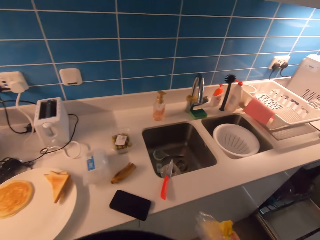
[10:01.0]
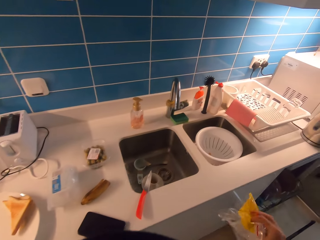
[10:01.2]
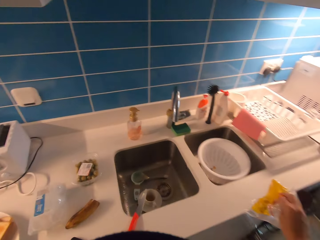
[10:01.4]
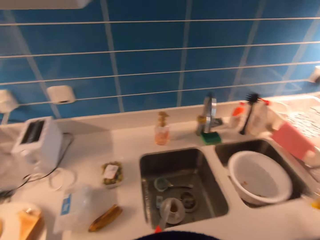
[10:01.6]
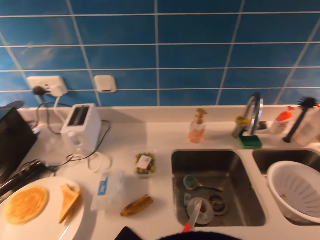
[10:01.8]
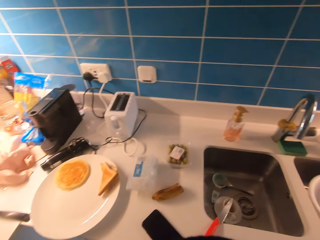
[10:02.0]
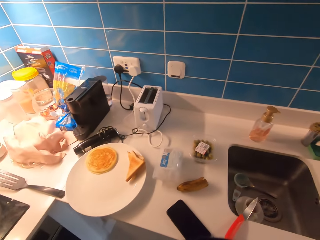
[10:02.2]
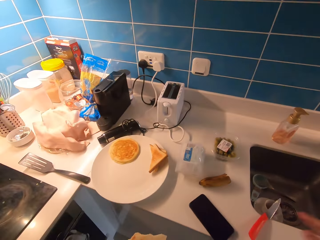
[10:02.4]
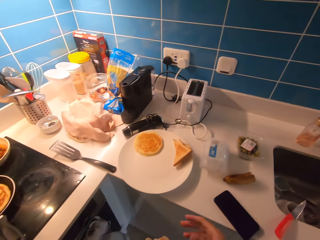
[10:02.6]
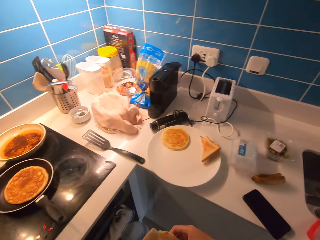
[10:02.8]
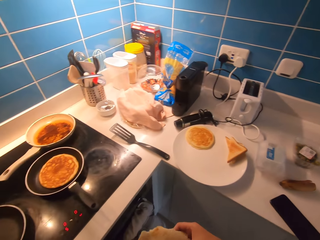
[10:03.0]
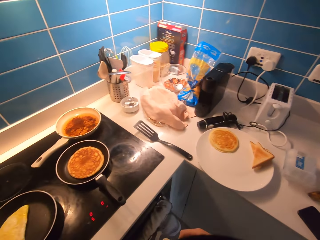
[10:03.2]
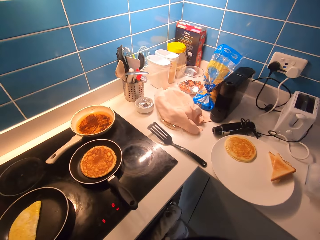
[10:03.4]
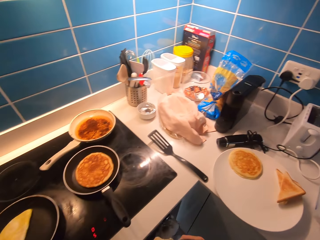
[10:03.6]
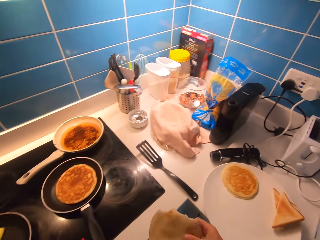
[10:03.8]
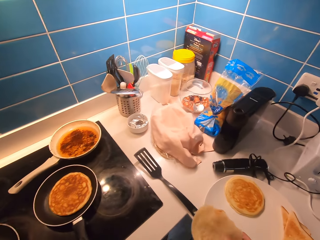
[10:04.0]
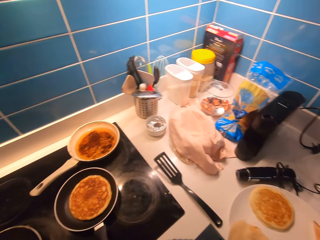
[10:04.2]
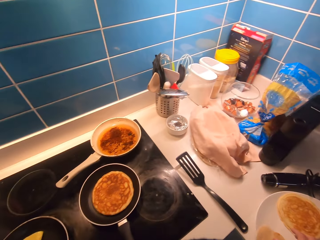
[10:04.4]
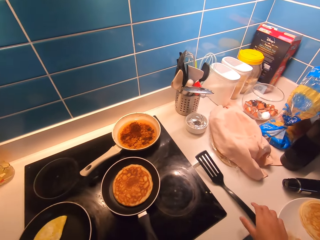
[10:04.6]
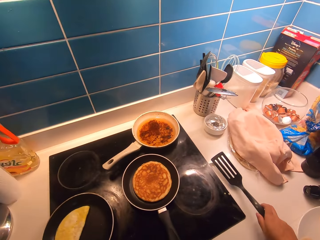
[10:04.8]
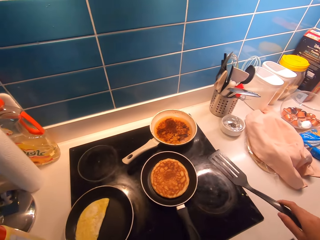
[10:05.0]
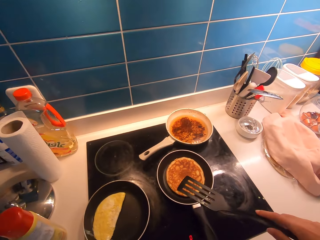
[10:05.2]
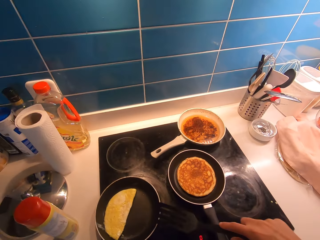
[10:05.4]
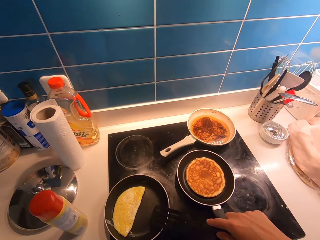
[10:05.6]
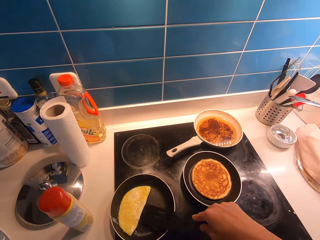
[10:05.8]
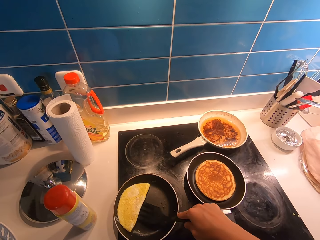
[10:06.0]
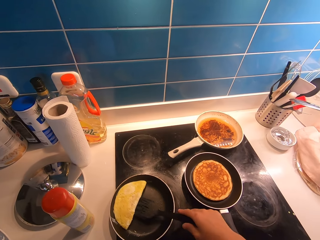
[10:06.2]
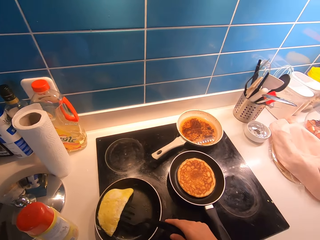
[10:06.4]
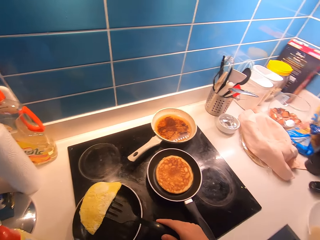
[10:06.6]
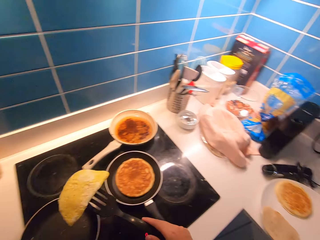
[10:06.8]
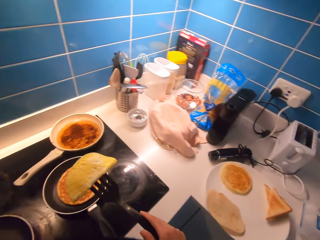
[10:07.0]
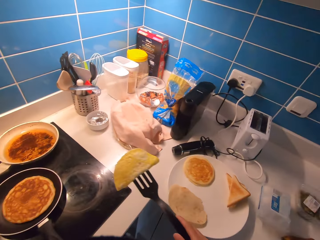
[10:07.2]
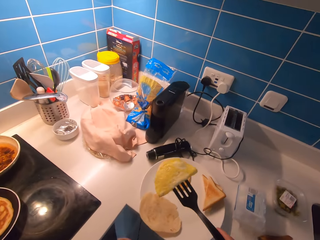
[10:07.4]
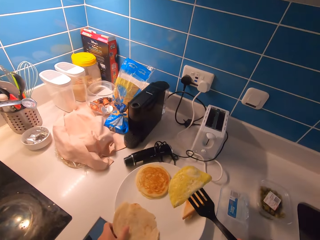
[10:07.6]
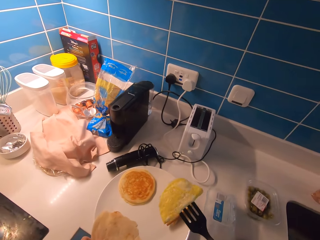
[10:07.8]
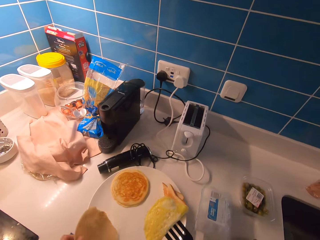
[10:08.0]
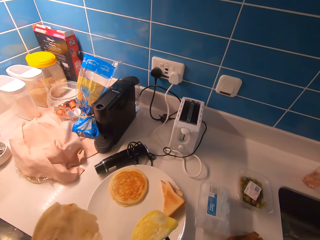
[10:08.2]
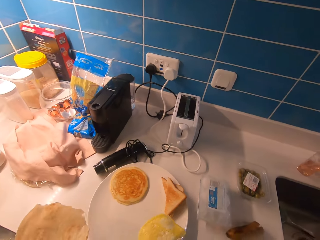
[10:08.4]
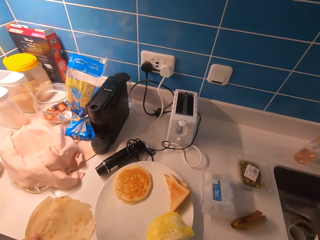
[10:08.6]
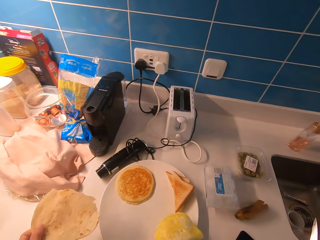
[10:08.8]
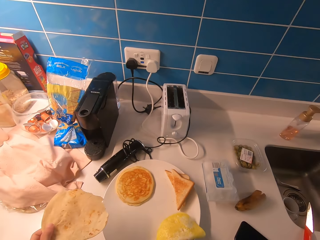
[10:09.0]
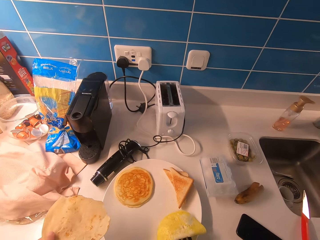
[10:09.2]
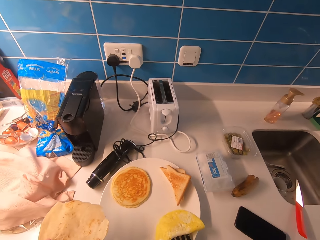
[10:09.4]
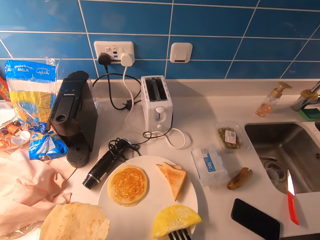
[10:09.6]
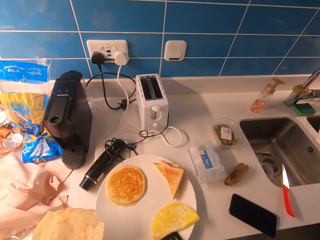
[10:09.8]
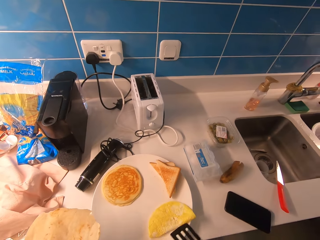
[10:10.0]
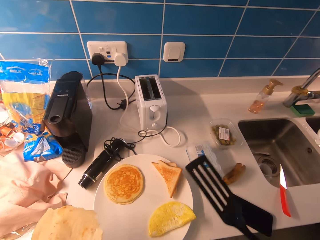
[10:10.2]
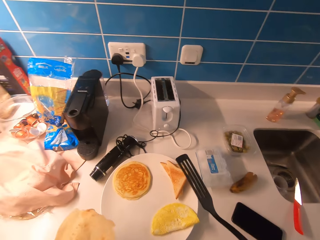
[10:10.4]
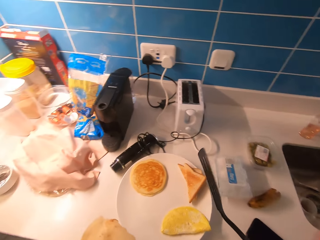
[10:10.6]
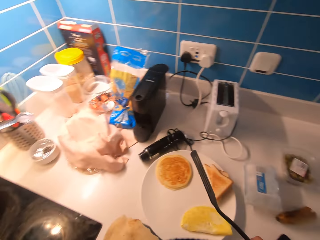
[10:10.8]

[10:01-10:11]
The camera wearer walks in the kitchen. They drop the pita in a plate. They pick up the spatula. They pick up the fried egg in the pan using the spatula. They place the egg in a tray. They take the chapati.

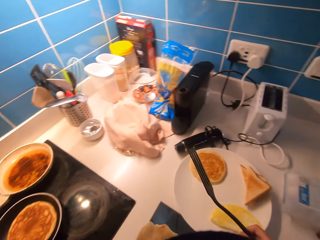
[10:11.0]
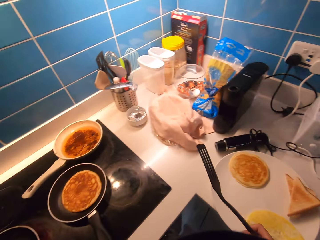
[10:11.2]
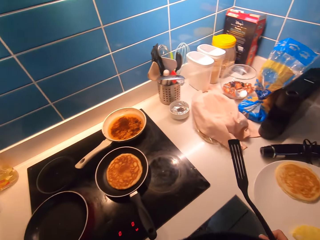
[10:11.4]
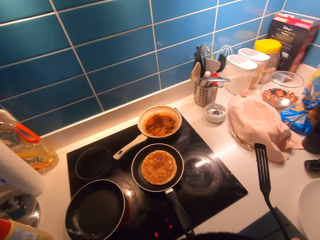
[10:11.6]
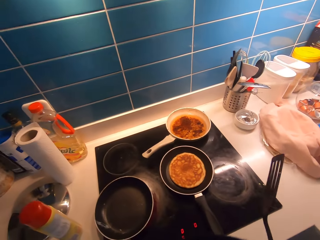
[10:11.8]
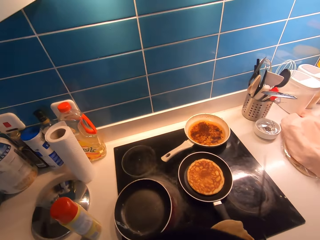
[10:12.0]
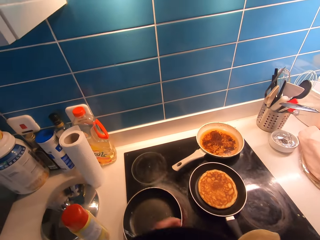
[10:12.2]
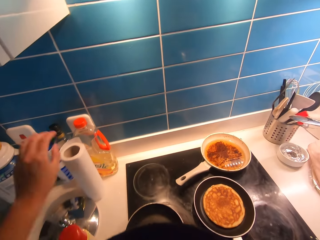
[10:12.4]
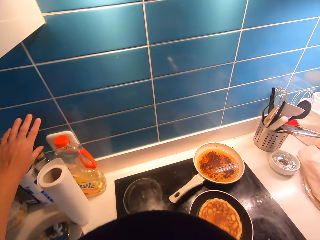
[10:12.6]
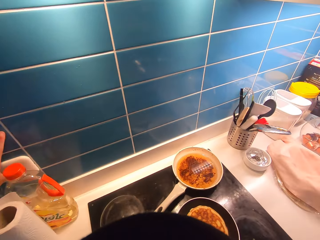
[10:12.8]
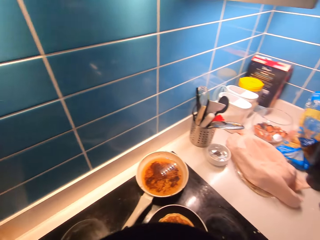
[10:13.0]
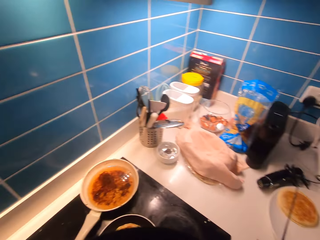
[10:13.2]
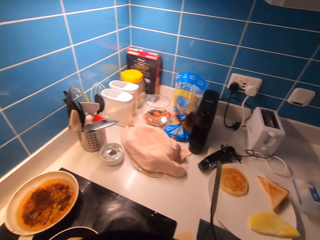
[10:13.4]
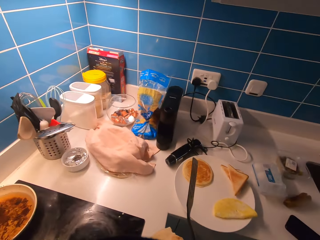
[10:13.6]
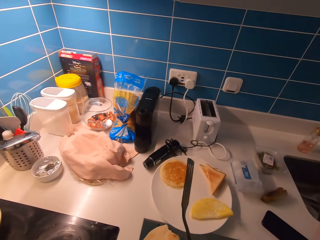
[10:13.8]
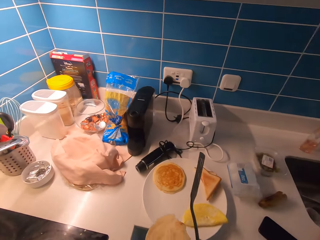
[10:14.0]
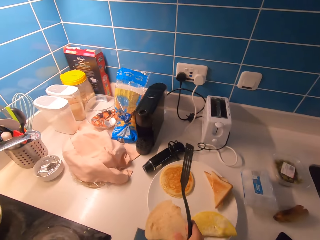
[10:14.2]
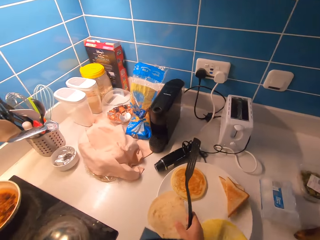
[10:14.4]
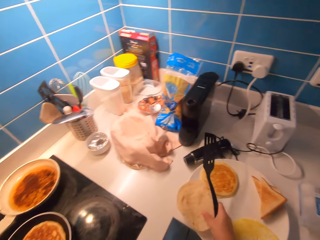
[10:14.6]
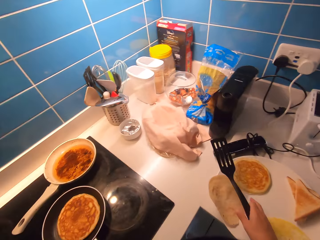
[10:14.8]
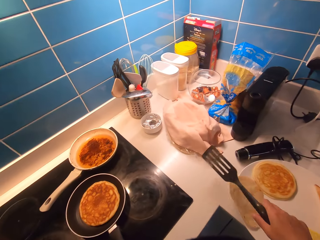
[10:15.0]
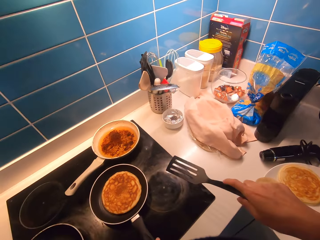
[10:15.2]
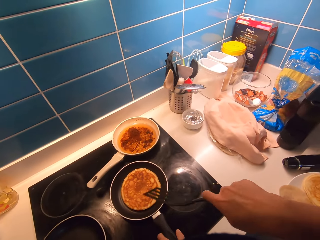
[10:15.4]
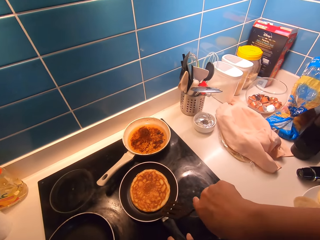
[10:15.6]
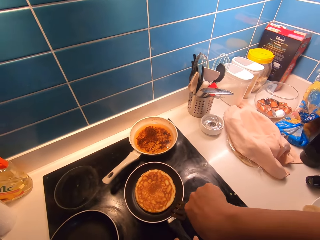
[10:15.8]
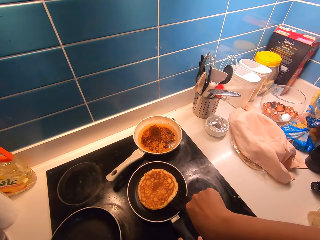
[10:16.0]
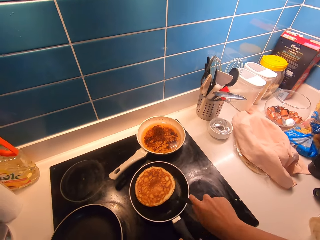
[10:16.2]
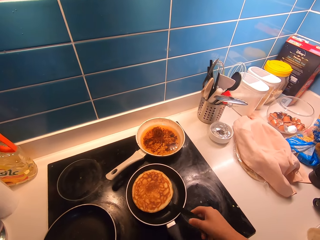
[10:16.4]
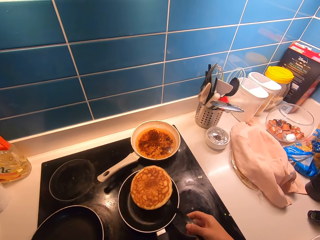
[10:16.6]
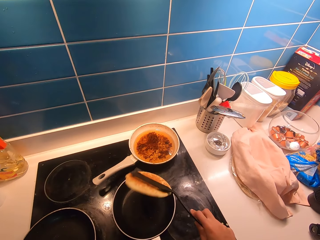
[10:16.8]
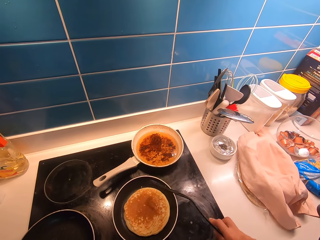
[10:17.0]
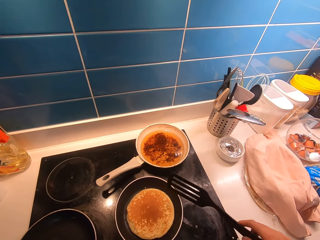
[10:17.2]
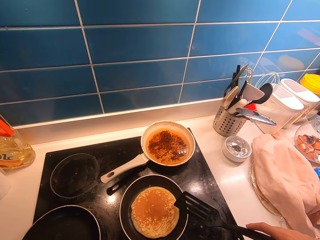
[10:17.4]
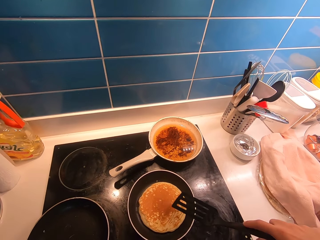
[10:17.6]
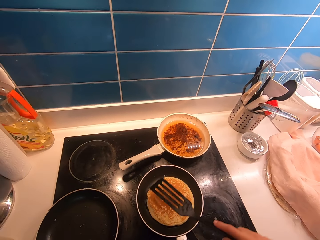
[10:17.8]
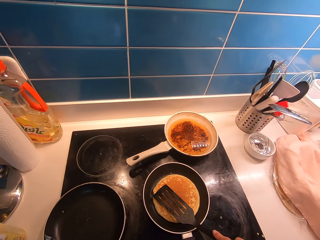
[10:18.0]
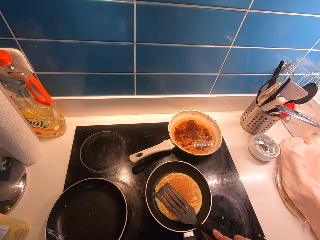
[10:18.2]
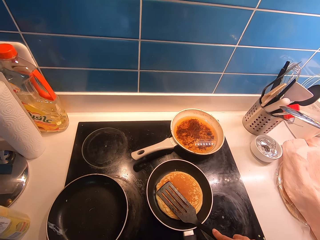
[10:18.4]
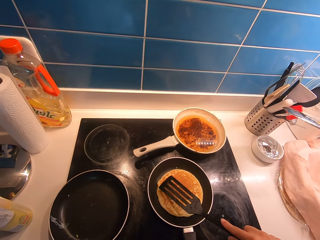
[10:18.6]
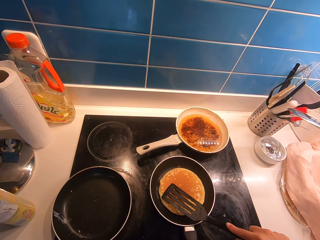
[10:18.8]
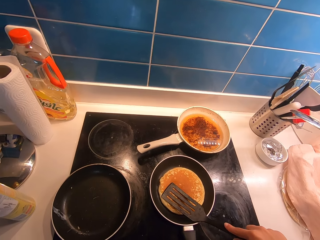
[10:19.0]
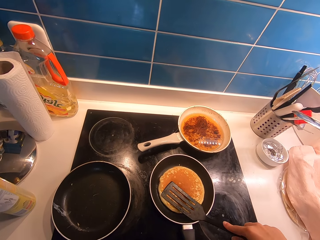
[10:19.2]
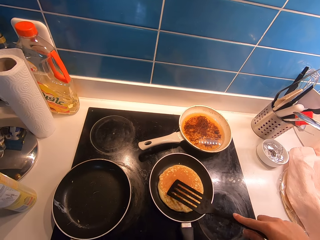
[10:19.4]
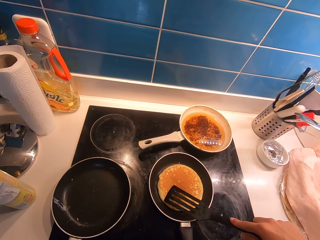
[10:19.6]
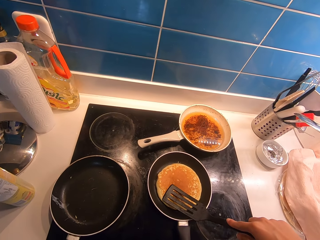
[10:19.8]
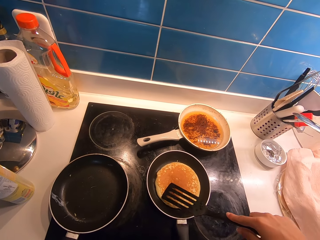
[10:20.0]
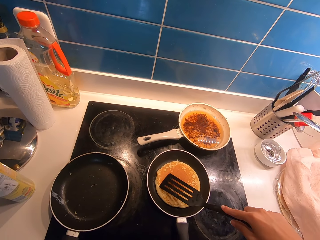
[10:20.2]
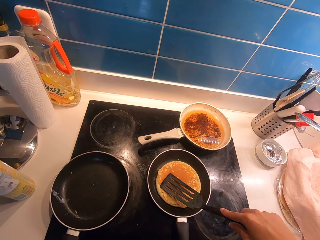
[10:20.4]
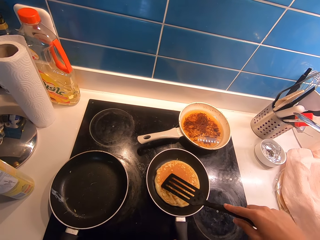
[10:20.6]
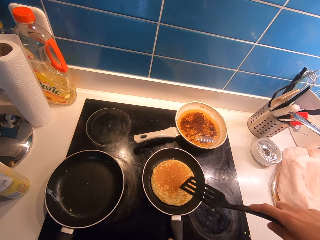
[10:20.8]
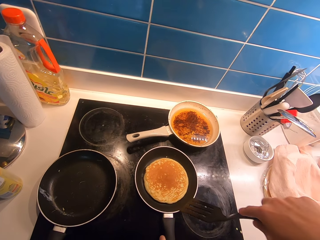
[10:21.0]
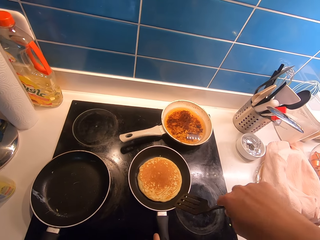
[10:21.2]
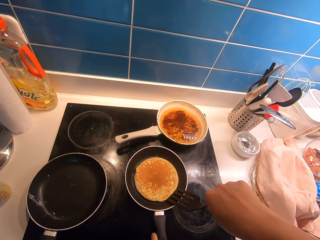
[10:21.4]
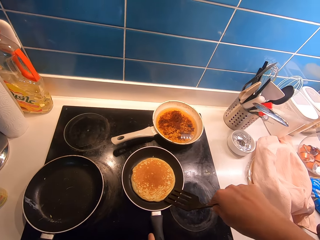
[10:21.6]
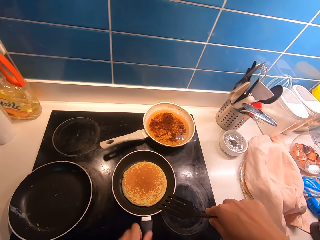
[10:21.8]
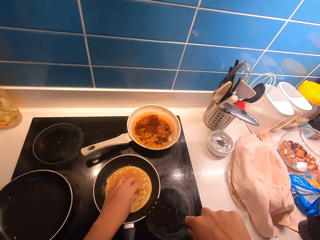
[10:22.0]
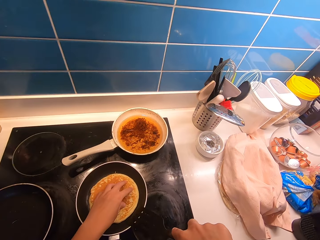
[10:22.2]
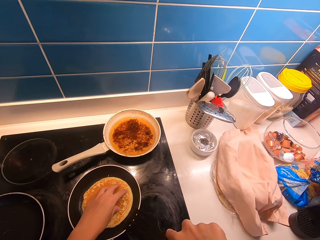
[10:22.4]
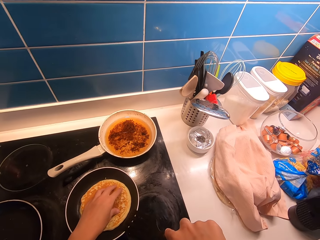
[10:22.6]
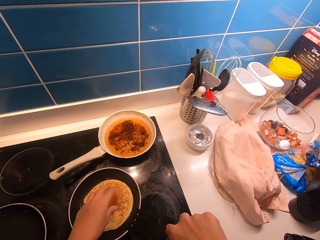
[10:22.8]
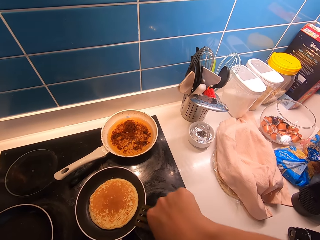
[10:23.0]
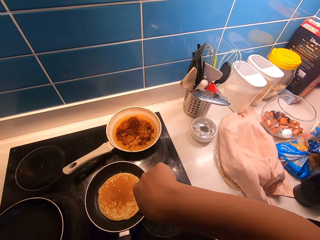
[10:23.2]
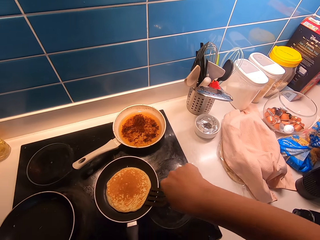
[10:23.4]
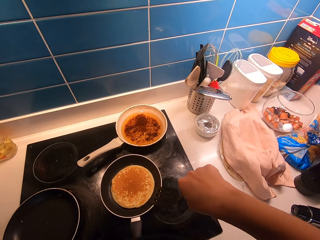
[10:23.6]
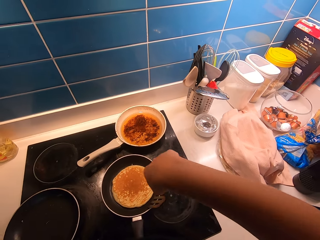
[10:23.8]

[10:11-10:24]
The camera wearer walks back to the cooker. He puts off a switch. He drops the pita on a plate. He turns the side of the pancake in the pan using a spatula. He applies pressure on the pancake with the spatula. He touches the pancake with his hand.
